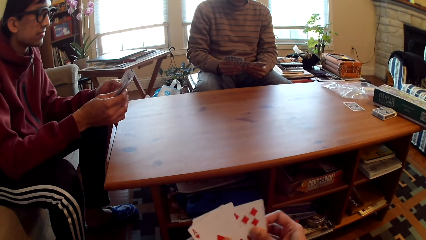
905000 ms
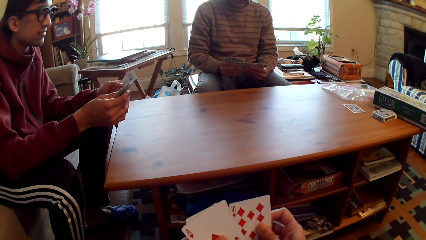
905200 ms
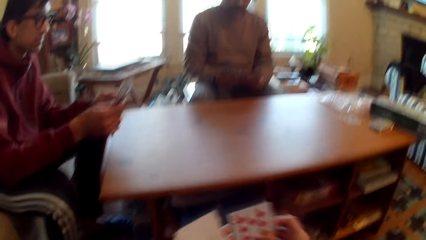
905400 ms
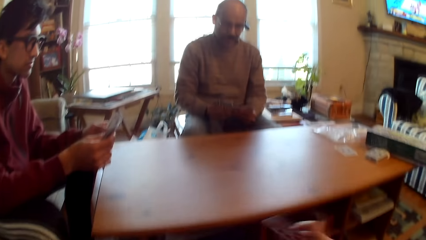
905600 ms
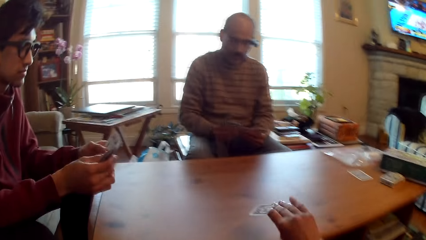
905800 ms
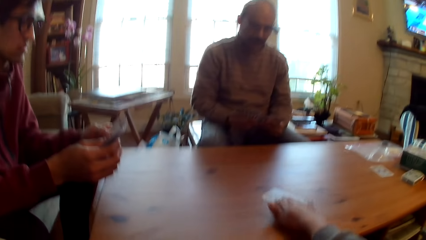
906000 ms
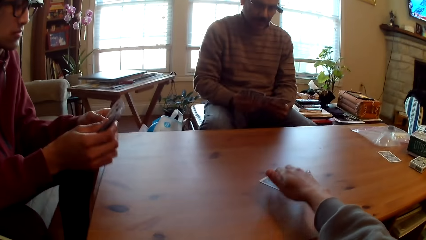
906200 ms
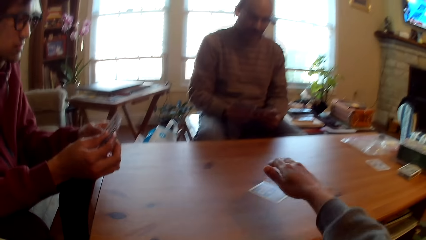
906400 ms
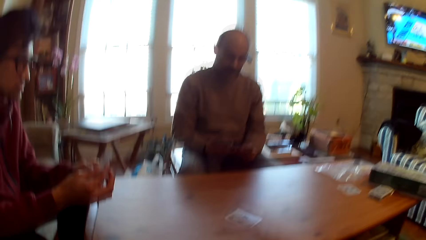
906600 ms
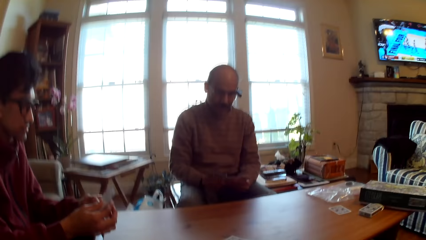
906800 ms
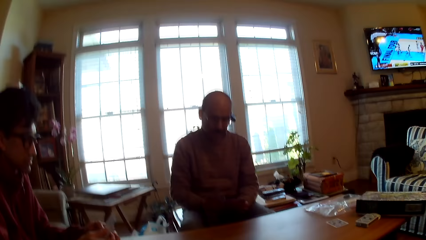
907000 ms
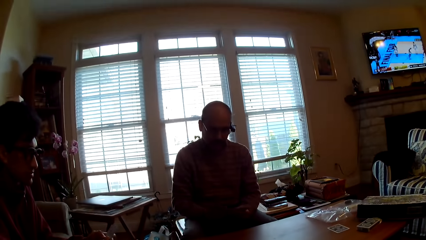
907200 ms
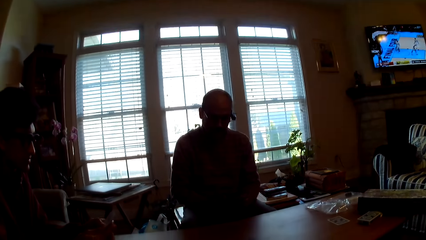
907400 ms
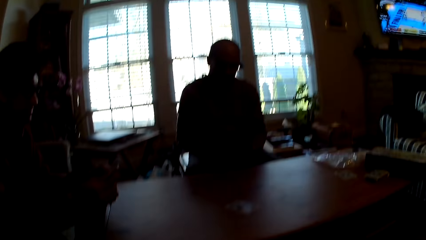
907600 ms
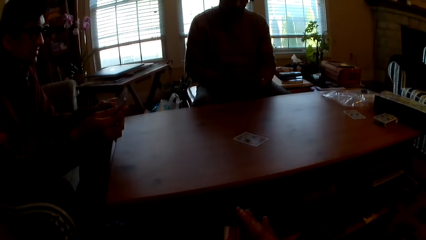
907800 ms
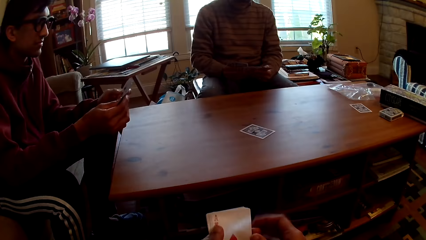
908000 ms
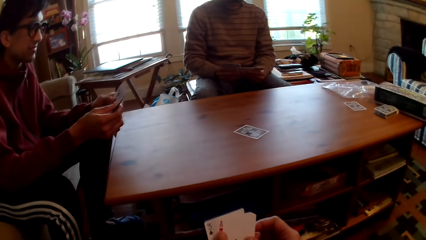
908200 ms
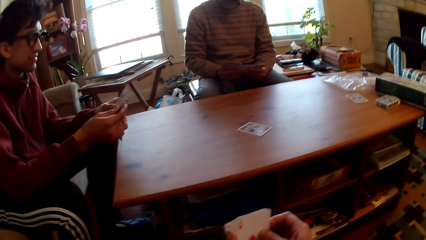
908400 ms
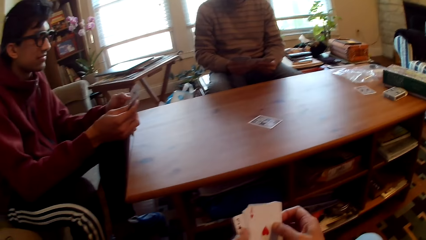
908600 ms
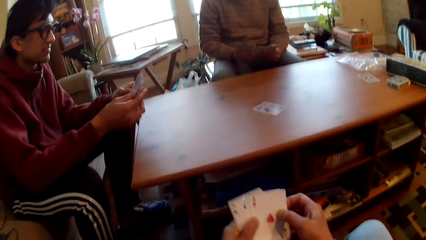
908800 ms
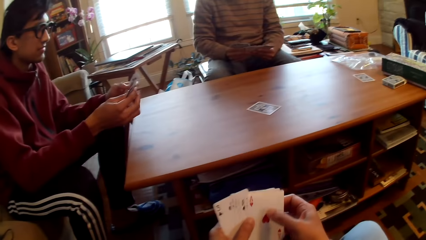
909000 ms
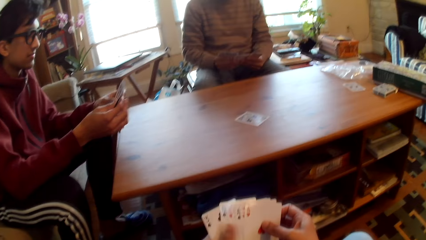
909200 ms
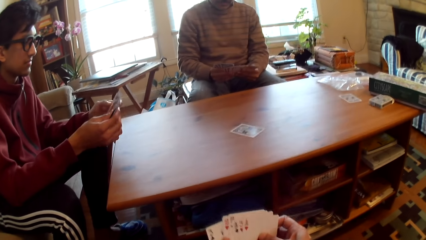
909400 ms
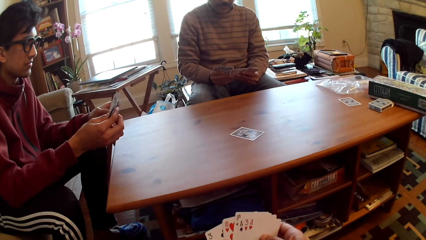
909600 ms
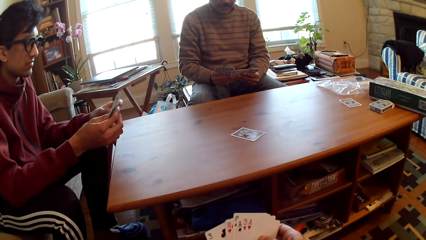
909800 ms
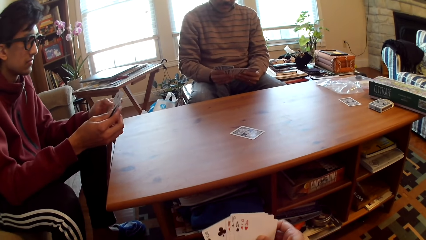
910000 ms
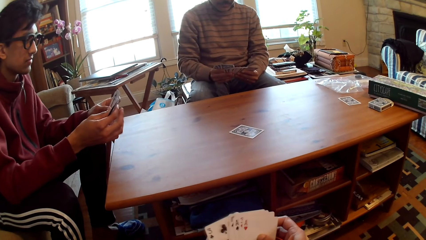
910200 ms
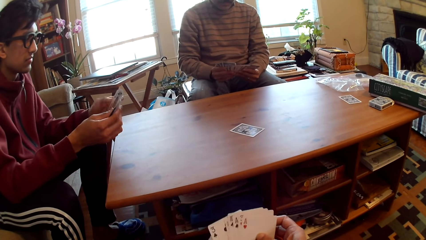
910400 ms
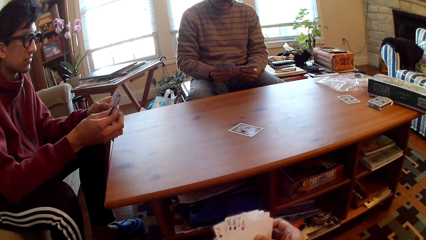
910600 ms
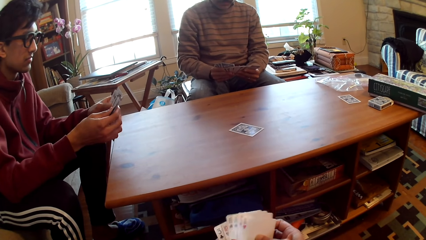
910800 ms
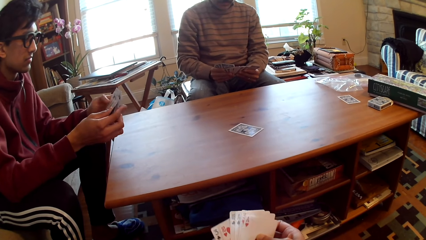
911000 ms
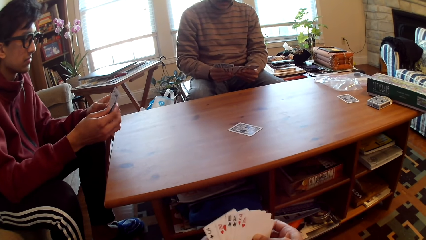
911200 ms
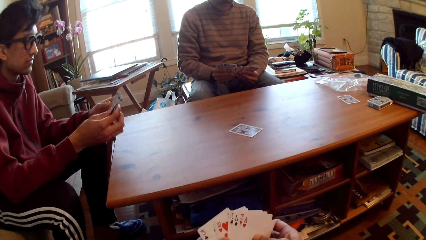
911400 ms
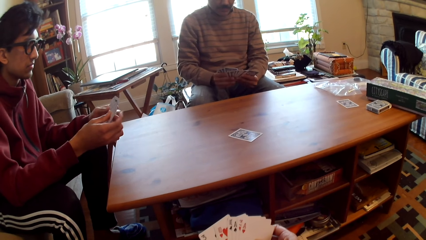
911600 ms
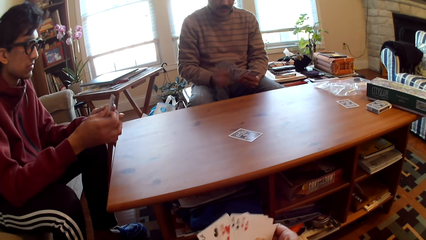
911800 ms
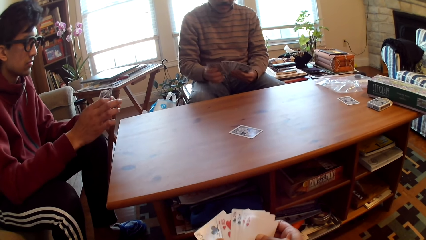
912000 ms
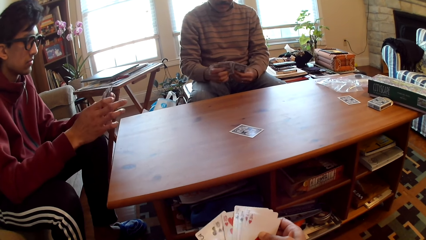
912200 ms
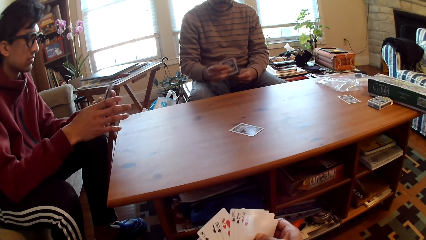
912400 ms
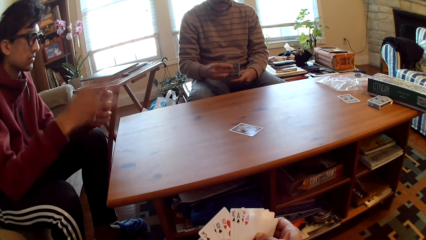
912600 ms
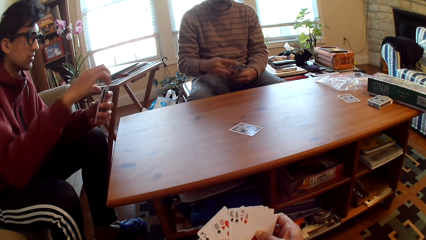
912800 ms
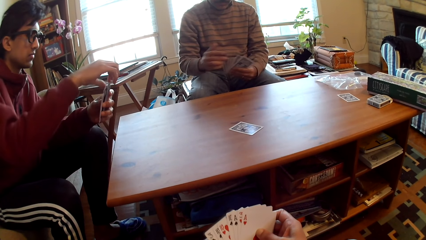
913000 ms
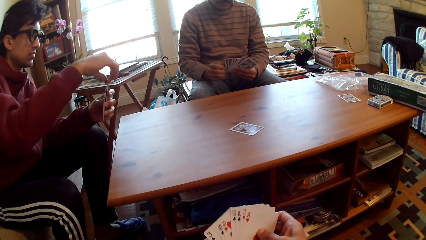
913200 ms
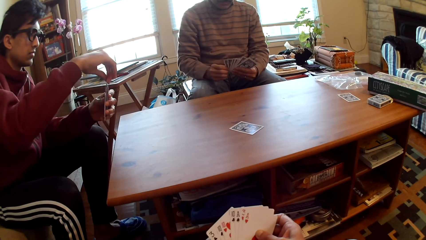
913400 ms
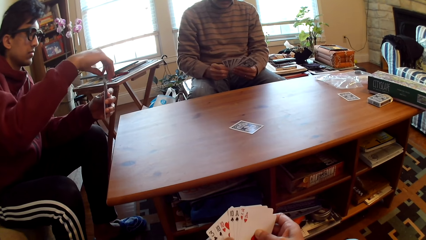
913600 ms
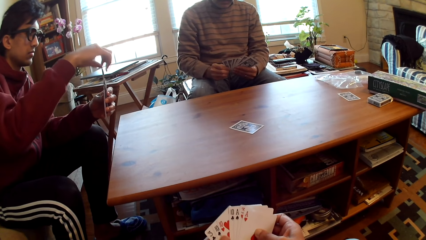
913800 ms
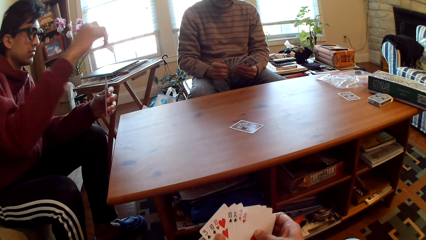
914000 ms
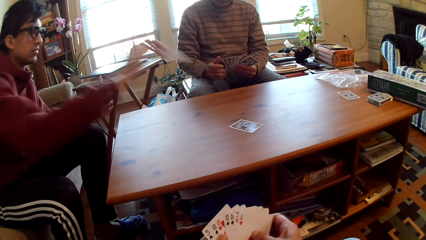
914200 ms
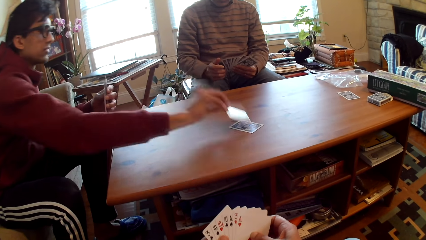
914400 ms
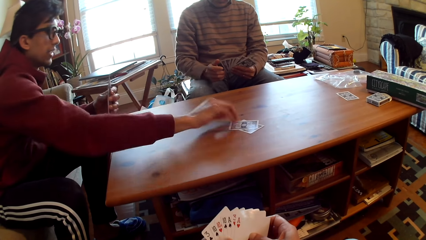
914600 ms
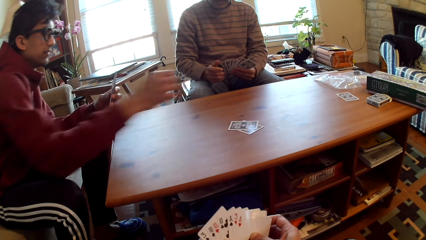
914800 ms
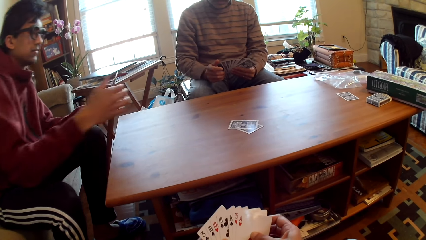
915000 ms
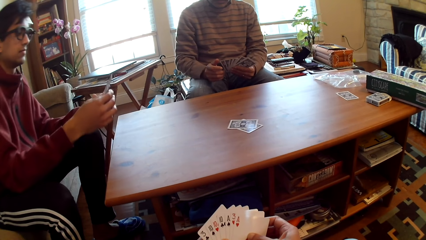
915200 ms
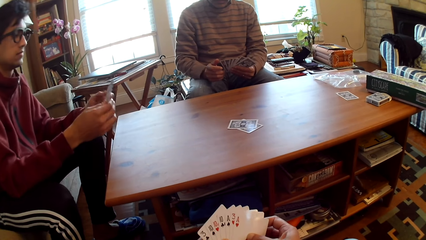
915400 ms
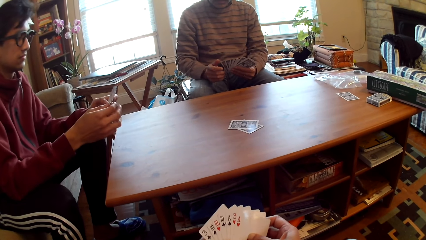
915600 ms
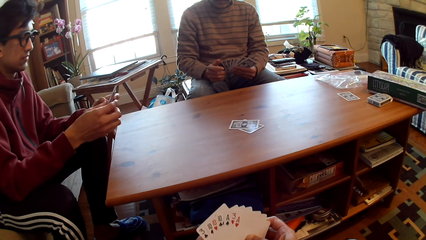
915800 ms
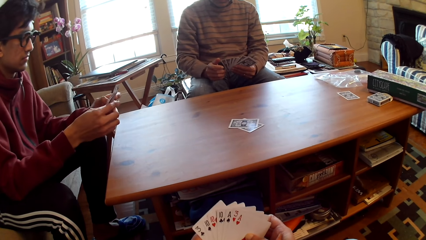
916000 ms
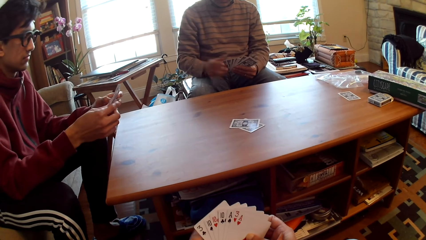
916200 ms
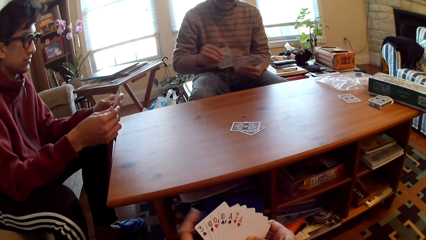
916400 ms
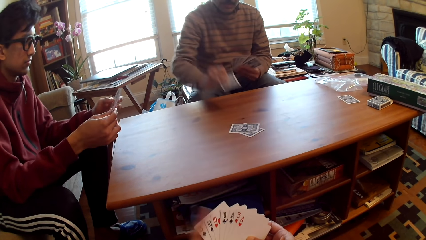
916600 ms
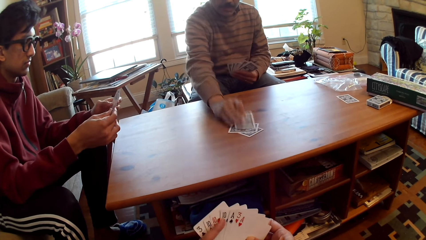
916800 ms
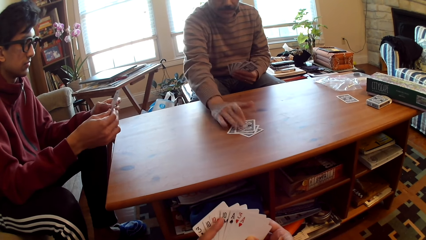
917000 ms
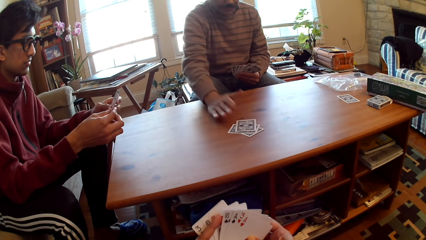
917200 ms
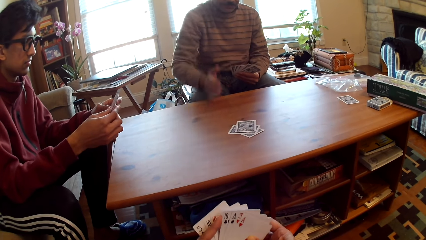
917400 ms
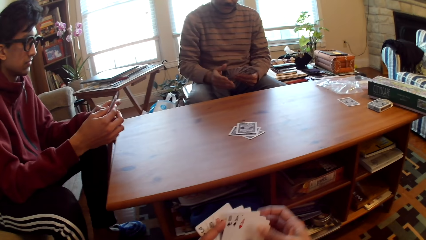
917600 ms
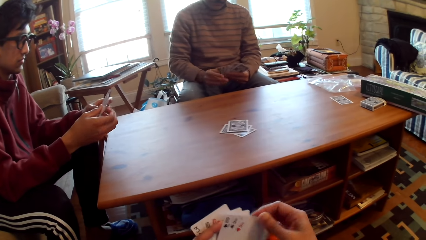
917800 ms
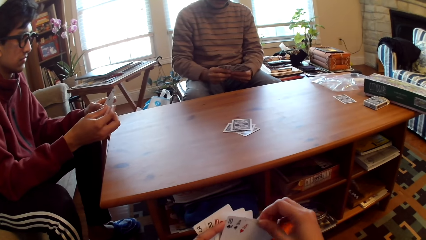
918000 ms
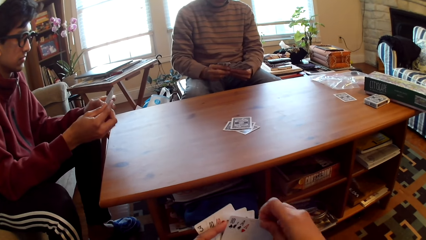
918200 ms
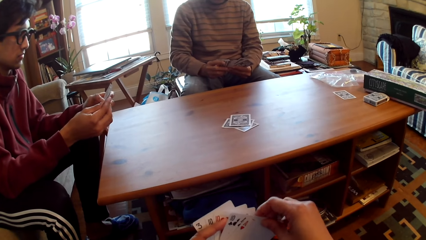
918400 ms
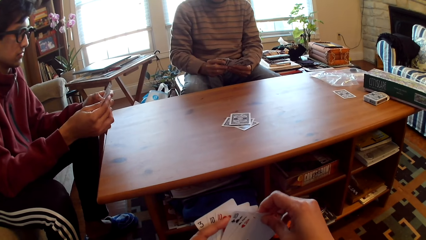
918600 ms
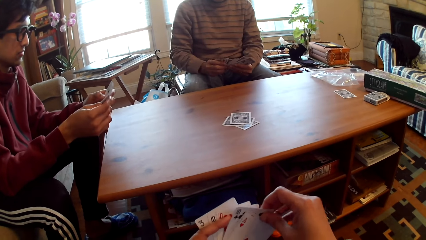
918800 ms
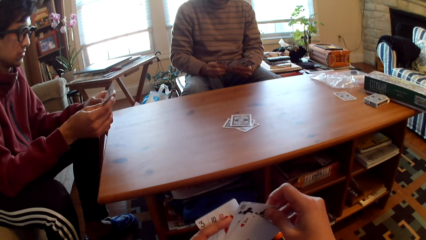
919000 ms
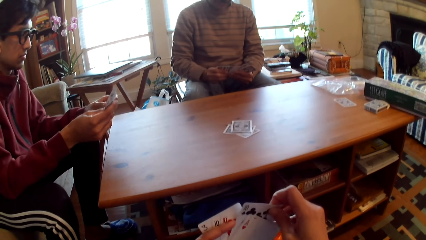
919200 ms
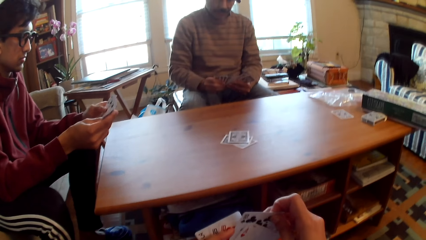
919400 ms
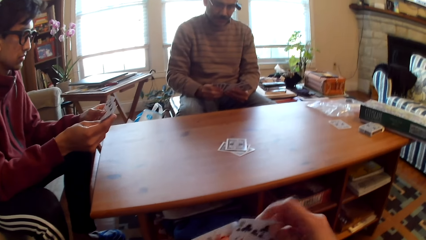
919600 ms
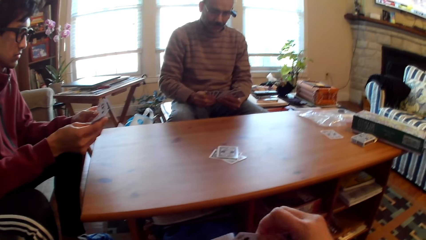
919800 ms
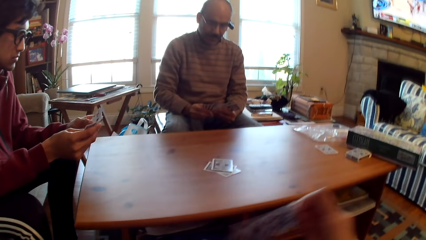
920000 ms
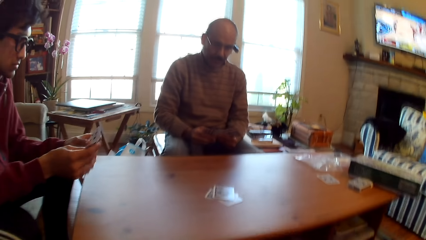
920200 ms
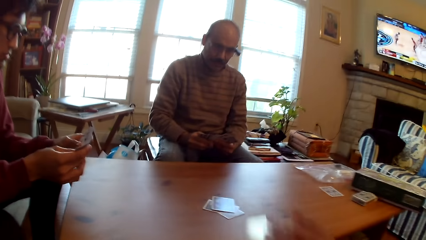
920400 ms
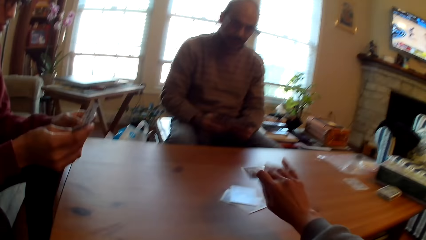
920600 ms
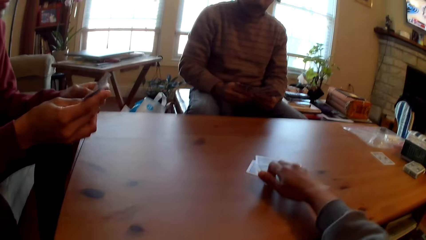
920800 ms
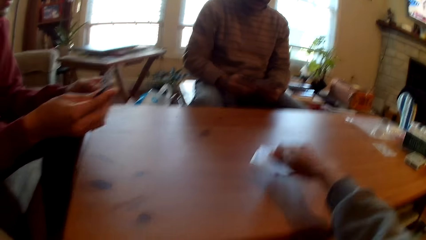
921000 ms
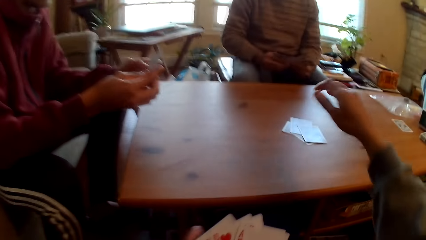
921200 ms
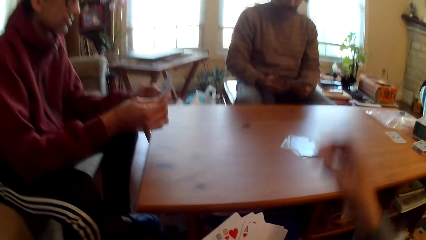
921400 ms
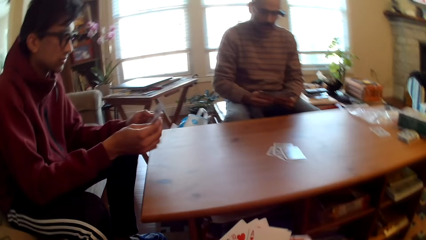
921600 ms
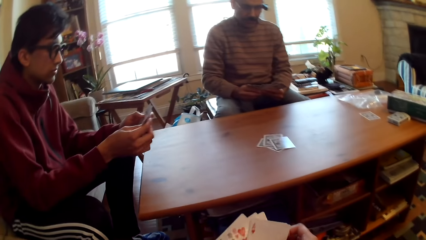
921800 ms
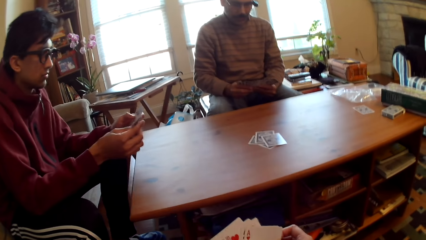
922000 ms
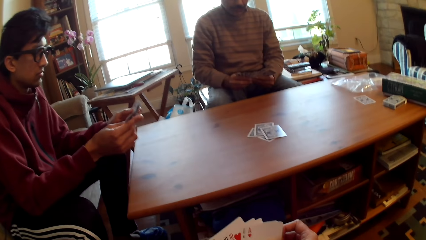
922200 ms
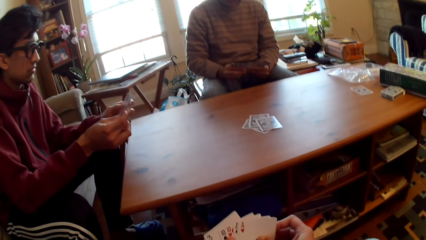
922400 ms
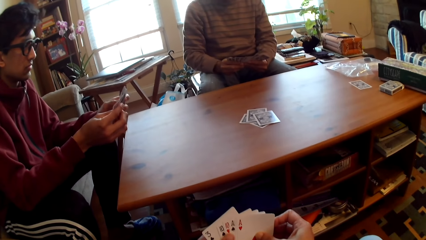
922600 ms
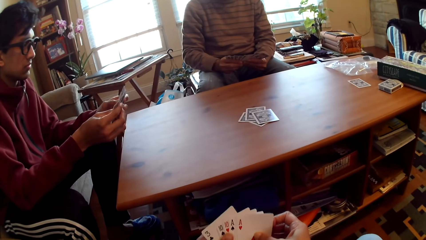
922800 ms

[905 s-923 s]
The camera wearer plays poker and puts the card on the table. They select cards. A man plays poker and puts the card on the table. Another man selects the cards, plays poker, and puts the card on the table. The camera wearer plays poker and puts the card on the table.
